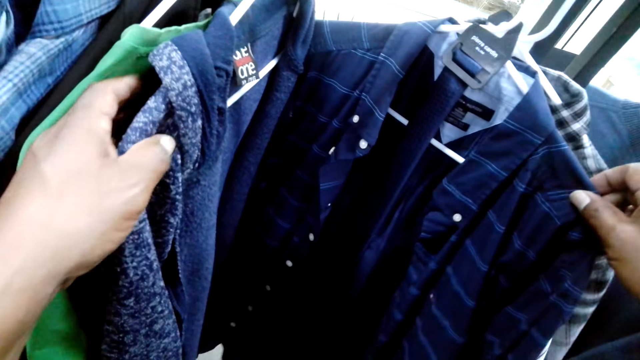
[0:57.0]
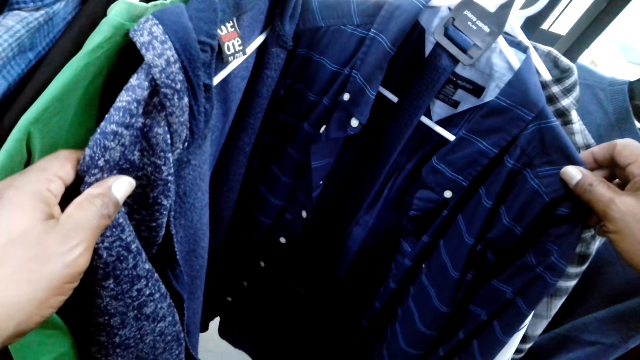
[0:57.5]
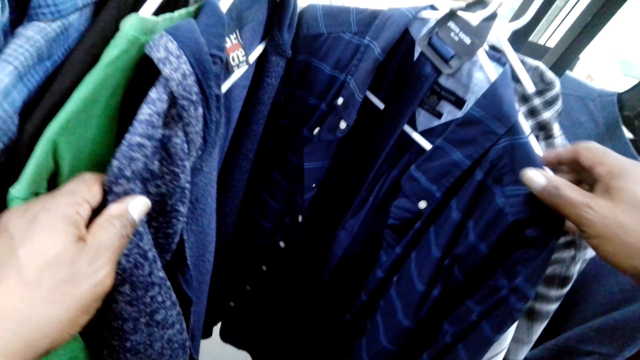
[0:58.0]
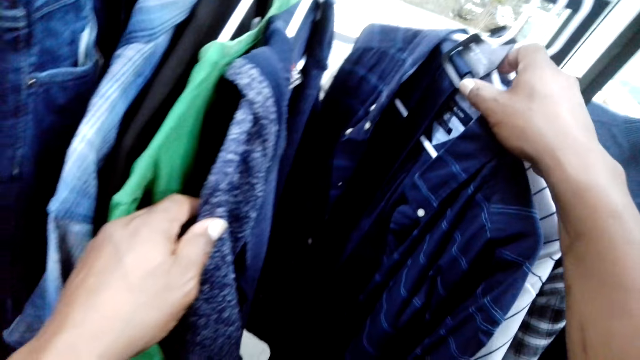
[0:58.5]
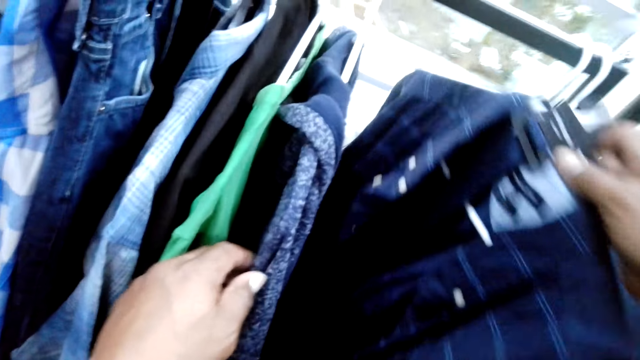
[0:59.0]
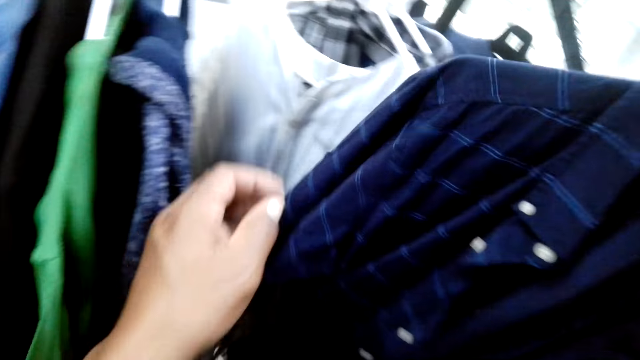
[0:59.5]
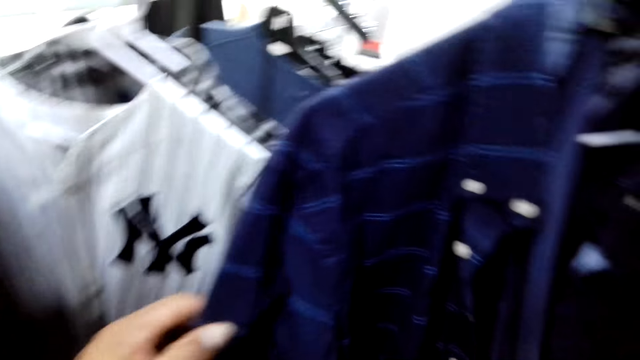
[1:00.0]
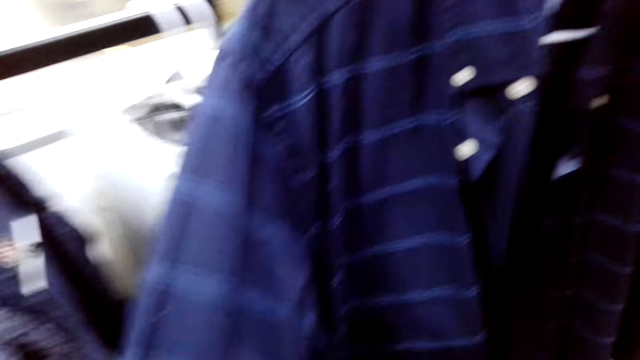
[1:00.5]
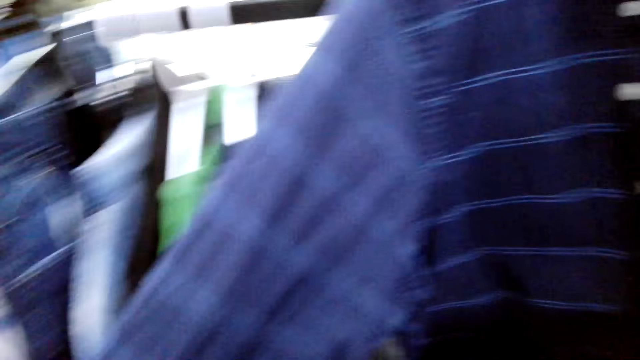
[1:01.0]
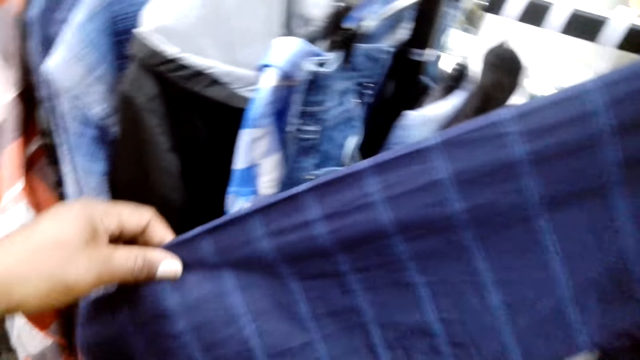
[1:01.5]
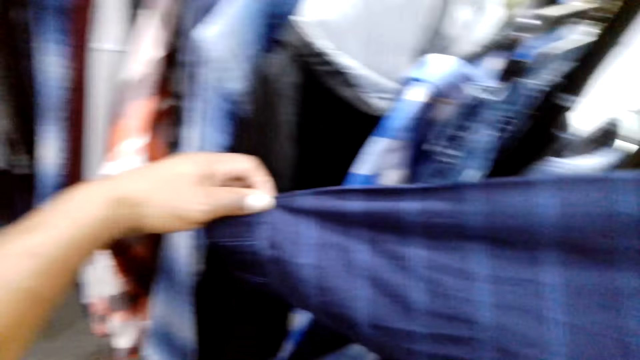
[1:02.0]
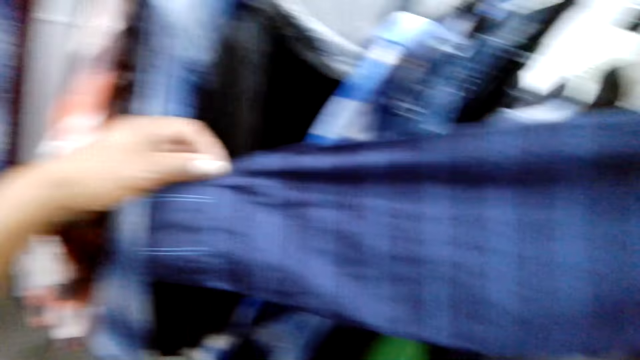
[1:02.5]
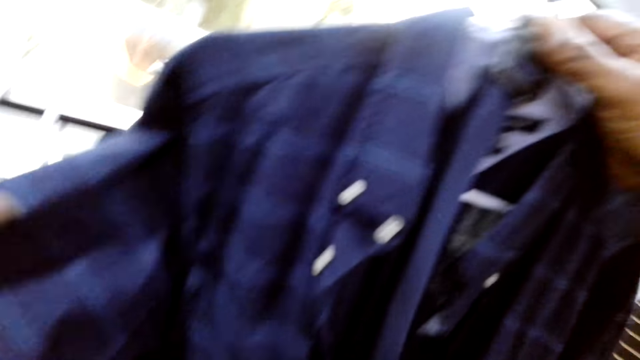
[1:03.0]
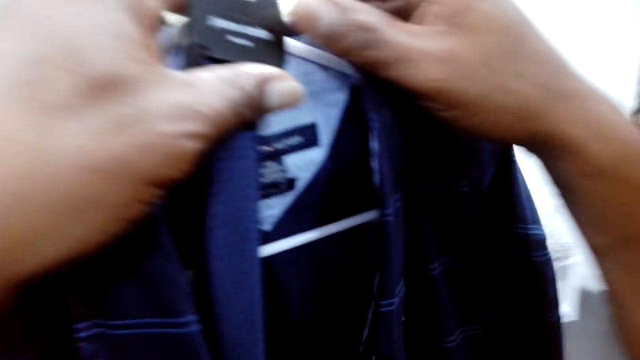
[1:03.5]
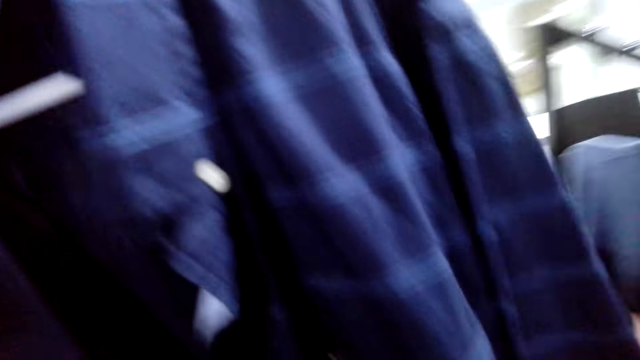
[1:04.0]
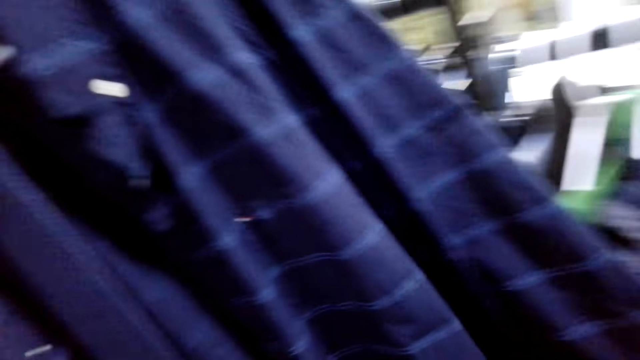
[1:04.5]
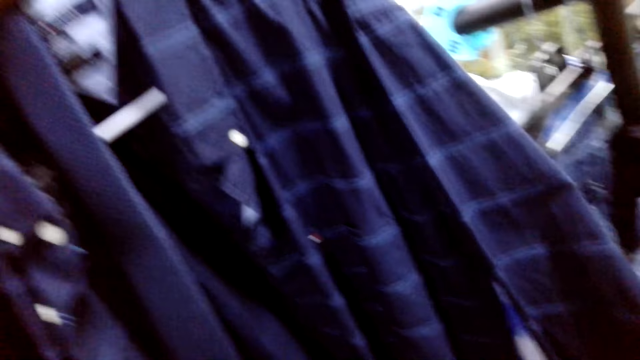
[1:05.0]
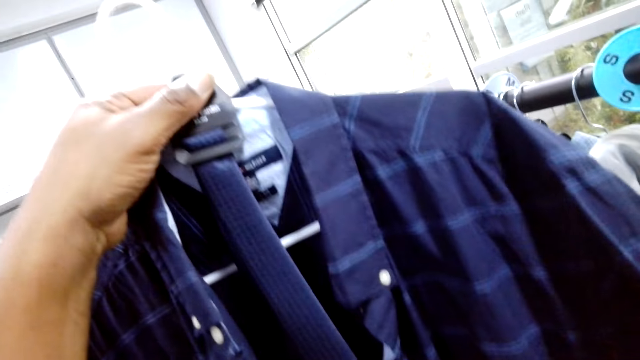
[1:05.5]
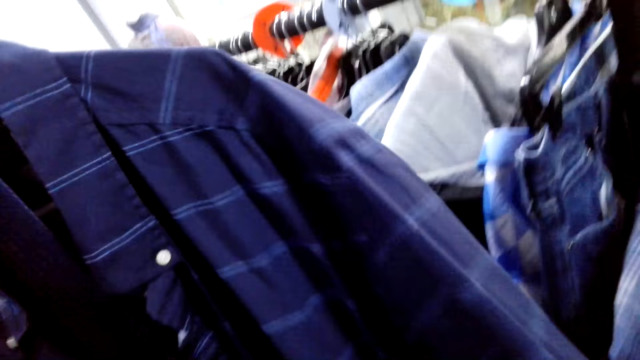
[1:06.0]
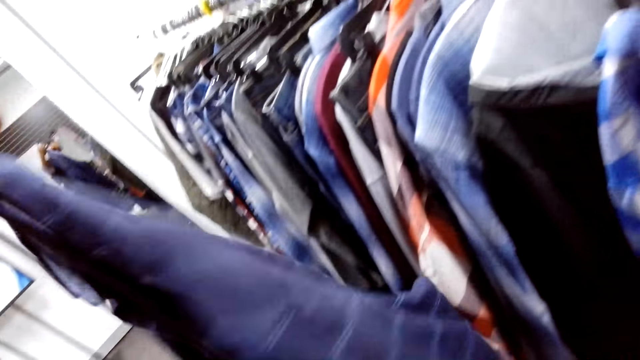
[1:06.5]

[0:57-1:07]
The camera wearer picks up a cloth from the clothes stand. They stare at the cloth on the hand. They hold clothes.

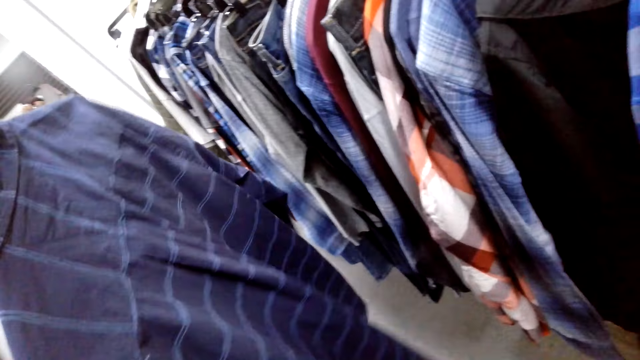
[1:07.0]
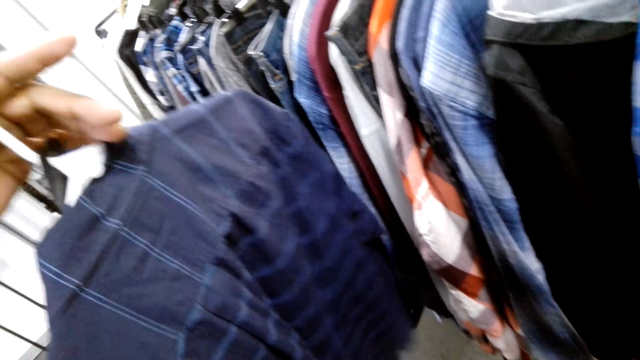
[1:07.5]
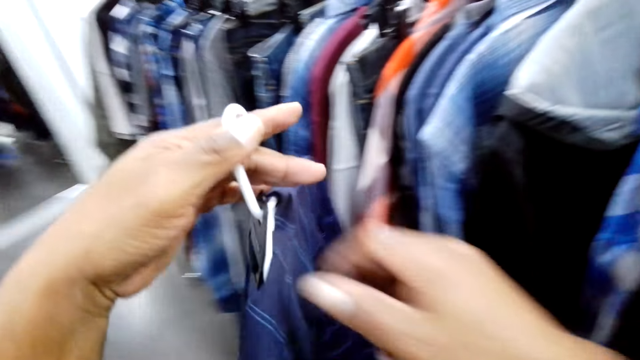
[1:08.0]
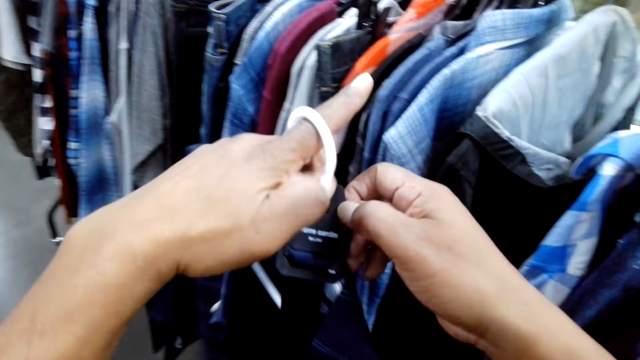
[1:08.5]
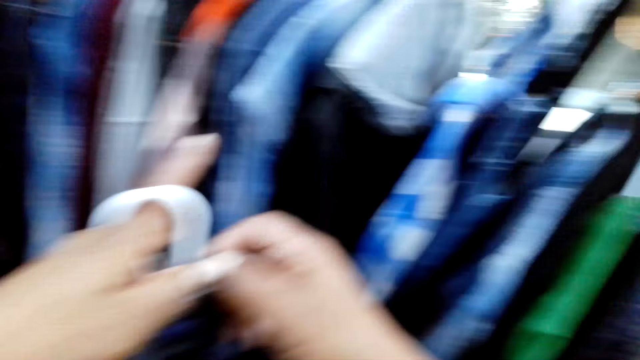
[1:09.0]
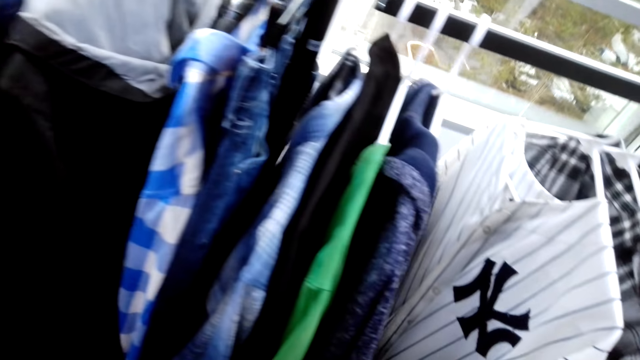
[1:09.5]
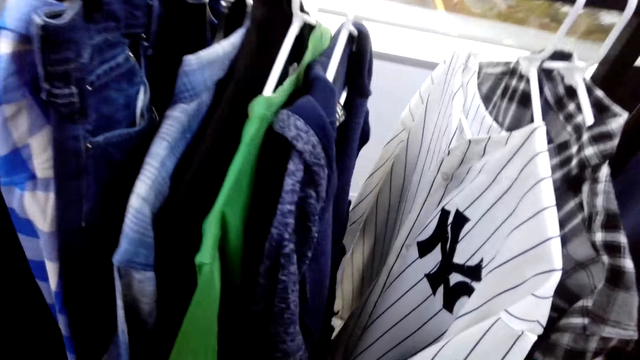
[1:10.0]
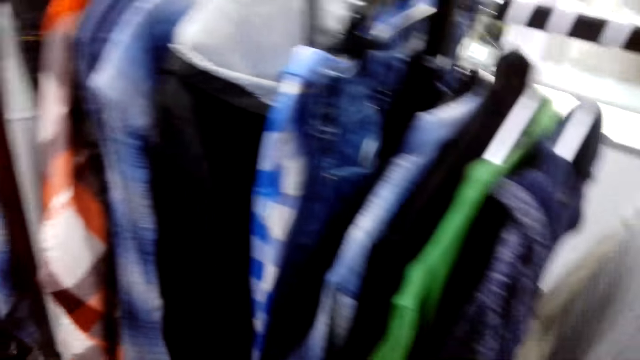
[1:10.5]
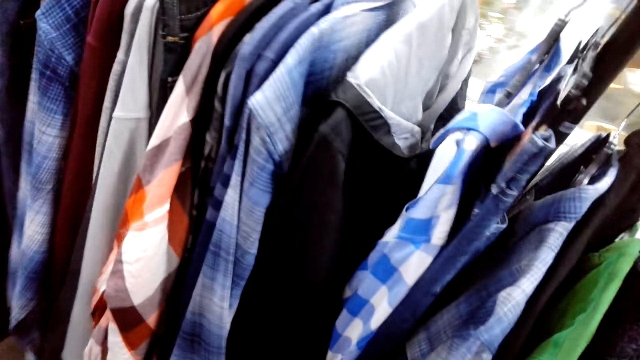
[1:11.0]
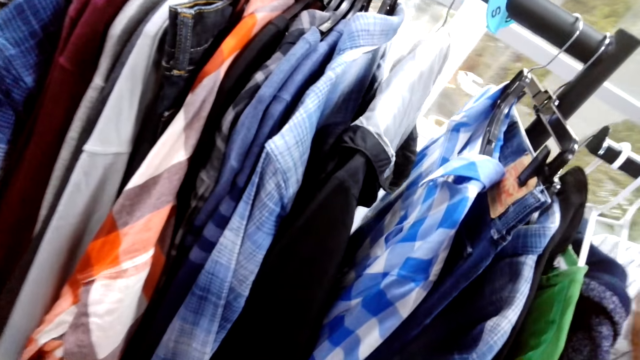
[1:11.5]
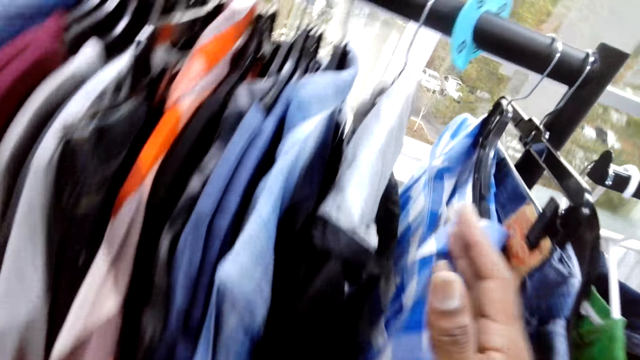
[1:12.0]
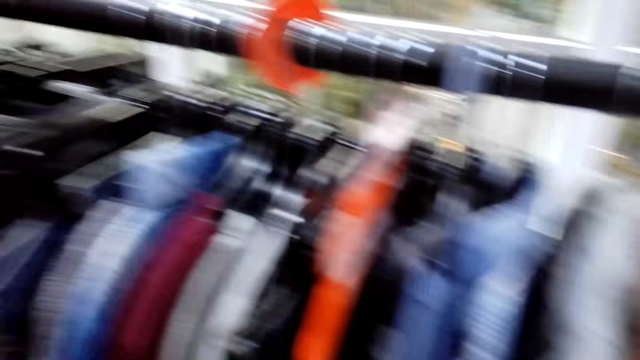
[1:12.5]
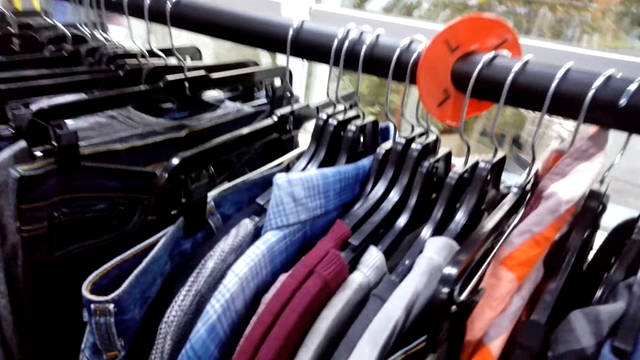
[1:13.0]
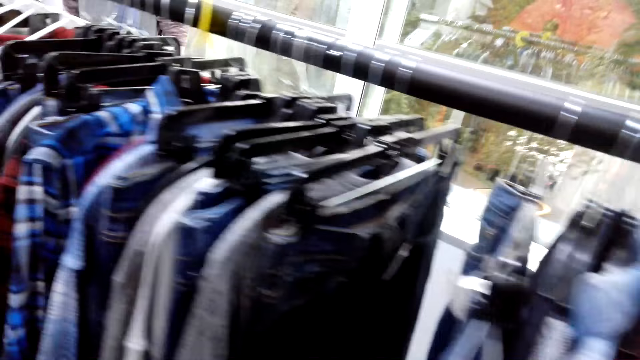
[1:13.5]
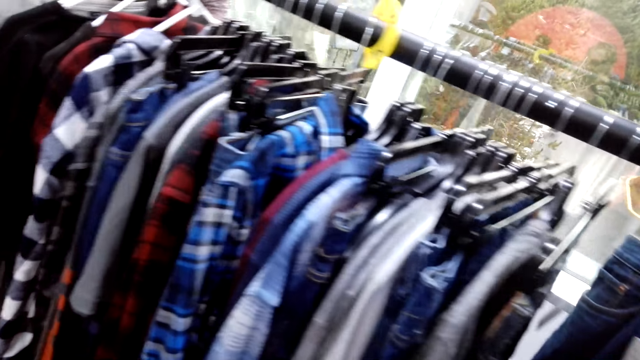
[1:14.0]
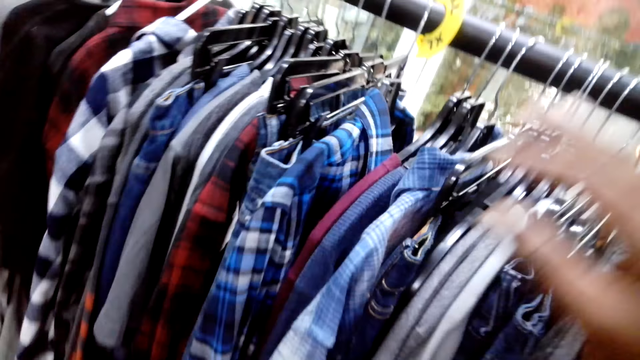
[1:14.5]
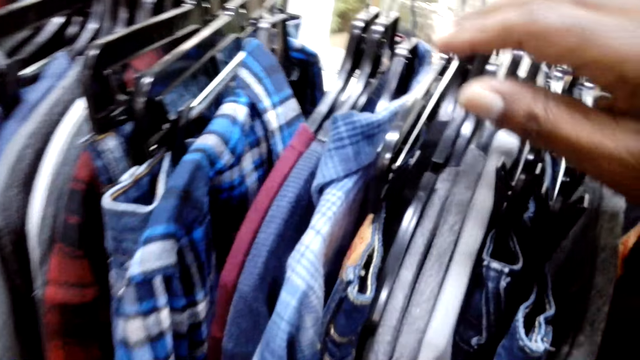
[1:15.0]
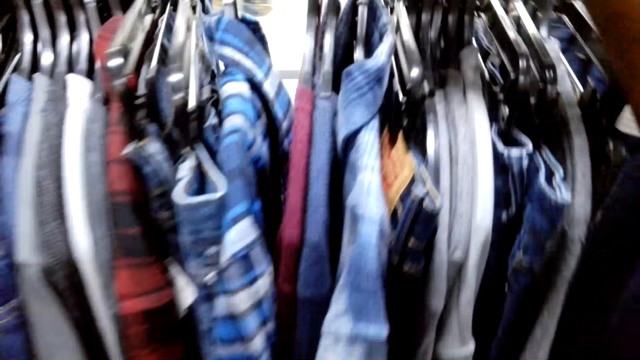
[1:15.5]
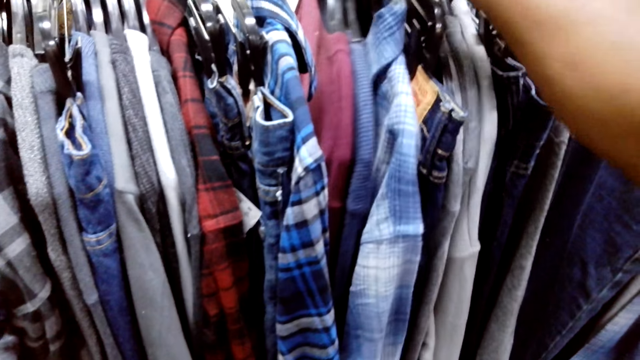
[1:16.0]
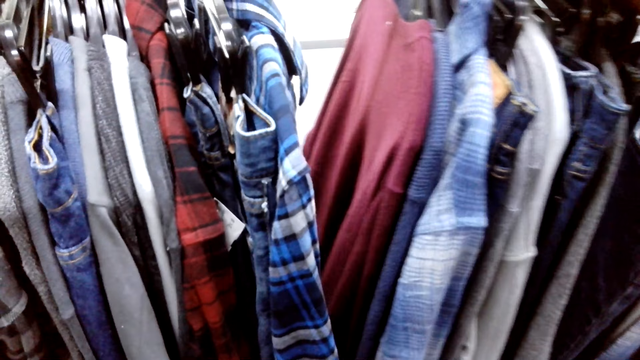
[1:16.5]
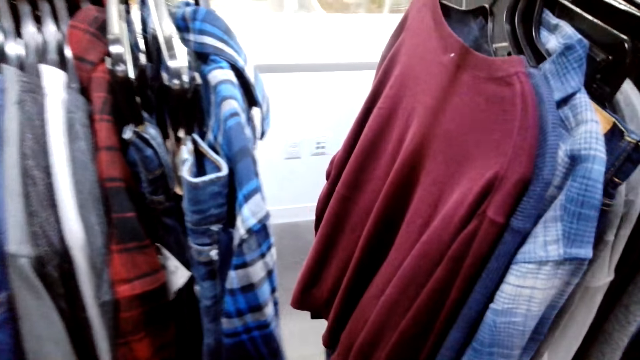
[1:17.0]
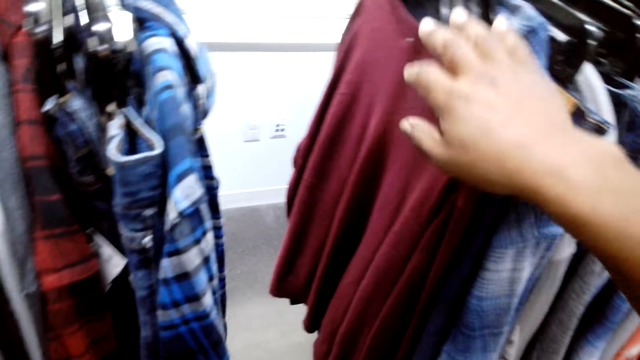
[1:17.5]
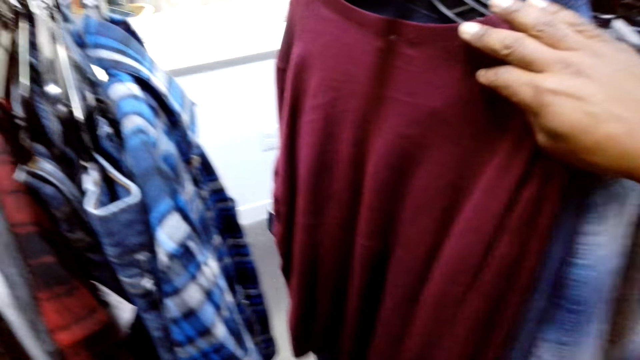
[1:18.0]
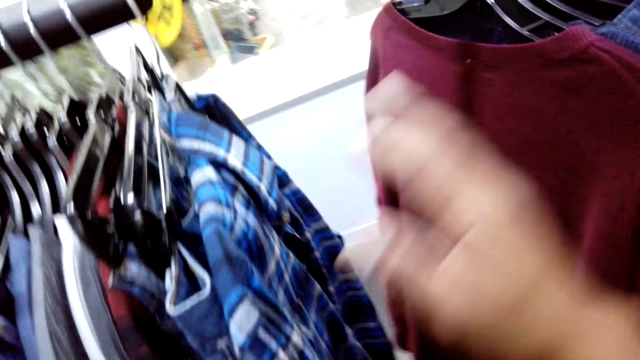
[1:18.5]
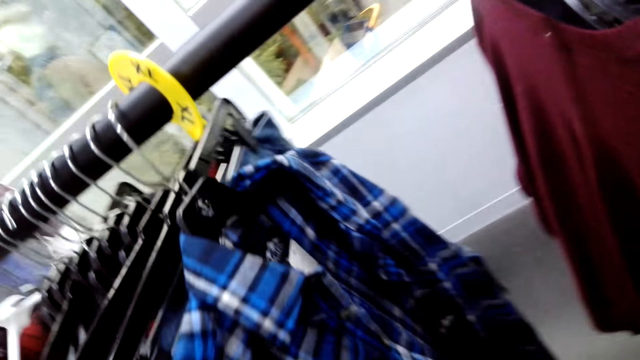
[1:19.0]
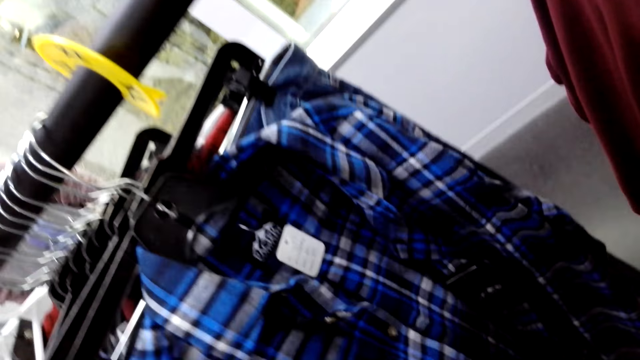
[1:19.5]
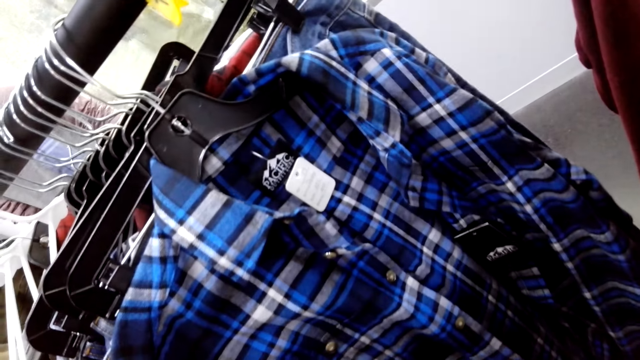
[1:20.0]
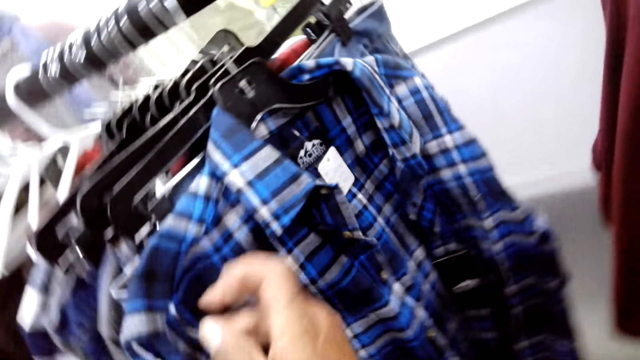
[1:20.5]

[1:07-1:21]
The camera wearer stares around the shop. They move a cloth on the clothes stand. They touch clothes. They stare at the clothes.
